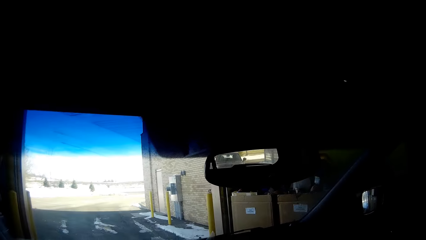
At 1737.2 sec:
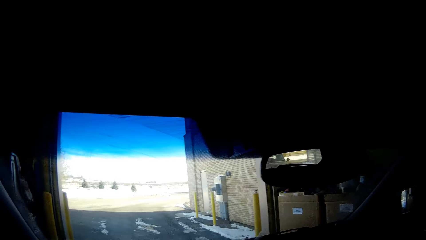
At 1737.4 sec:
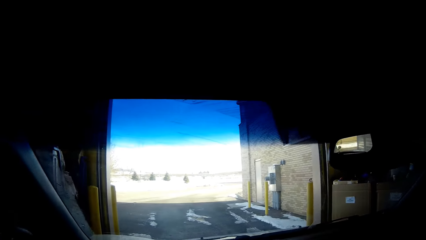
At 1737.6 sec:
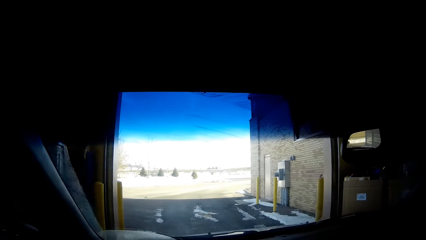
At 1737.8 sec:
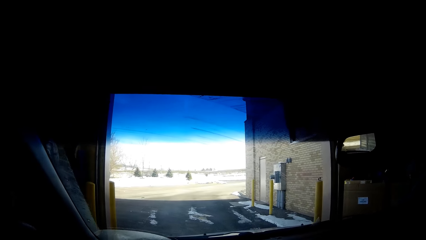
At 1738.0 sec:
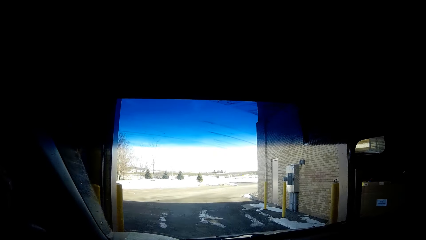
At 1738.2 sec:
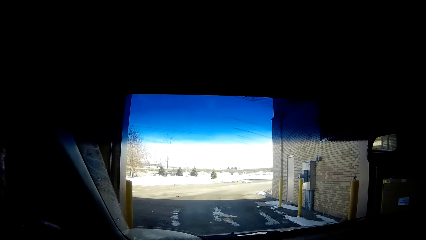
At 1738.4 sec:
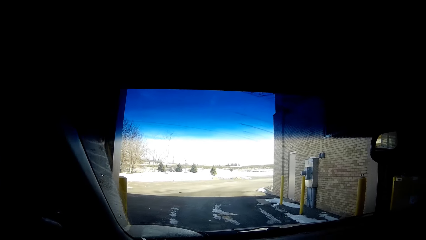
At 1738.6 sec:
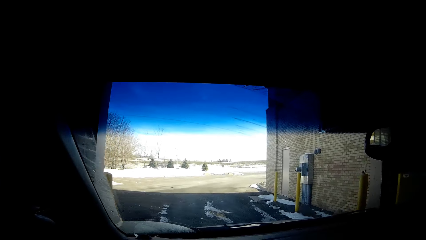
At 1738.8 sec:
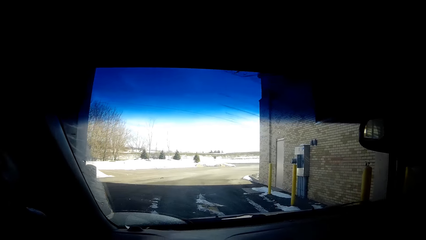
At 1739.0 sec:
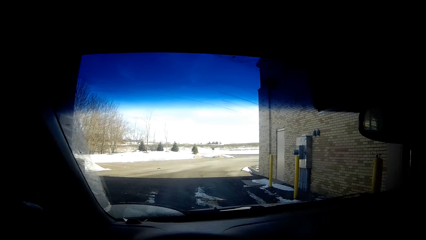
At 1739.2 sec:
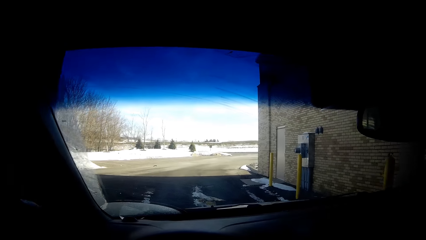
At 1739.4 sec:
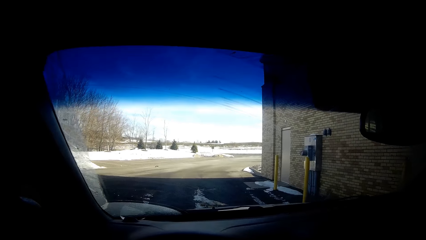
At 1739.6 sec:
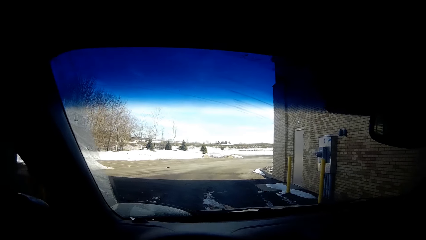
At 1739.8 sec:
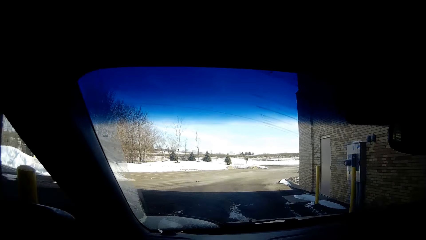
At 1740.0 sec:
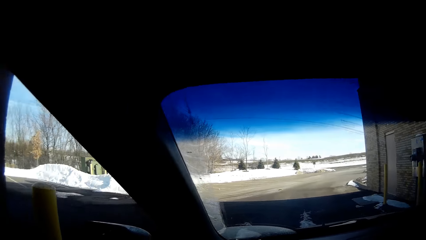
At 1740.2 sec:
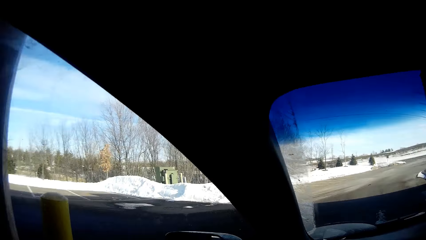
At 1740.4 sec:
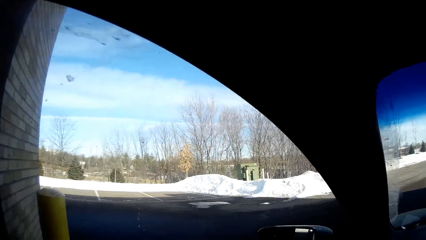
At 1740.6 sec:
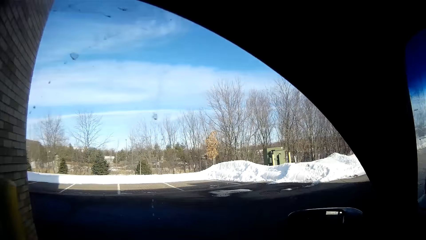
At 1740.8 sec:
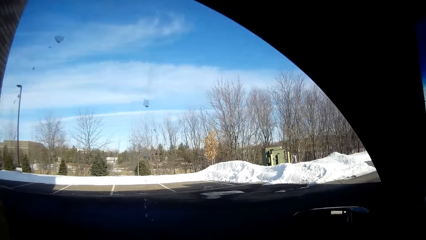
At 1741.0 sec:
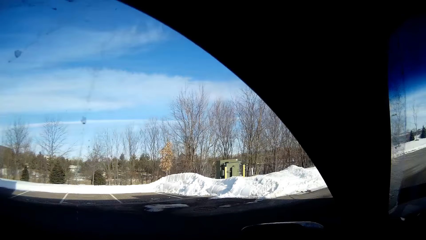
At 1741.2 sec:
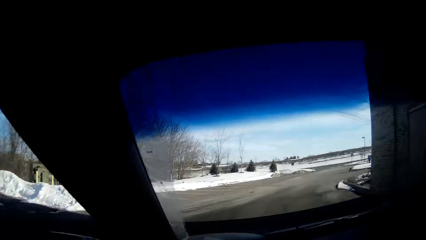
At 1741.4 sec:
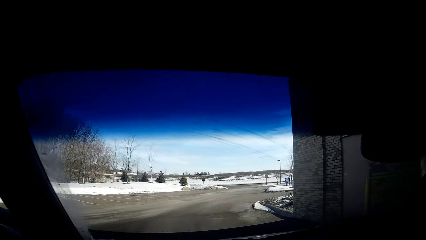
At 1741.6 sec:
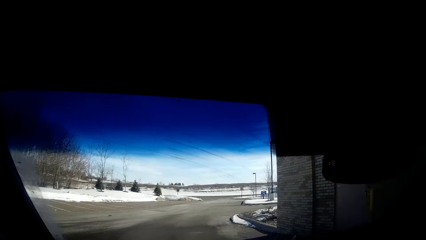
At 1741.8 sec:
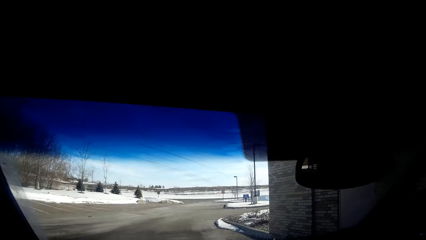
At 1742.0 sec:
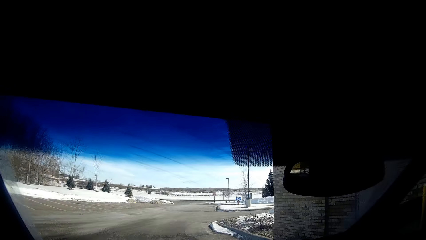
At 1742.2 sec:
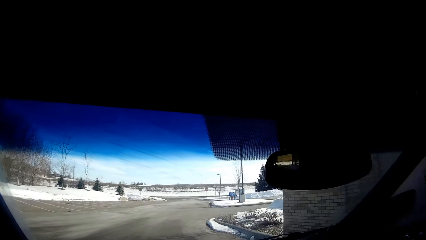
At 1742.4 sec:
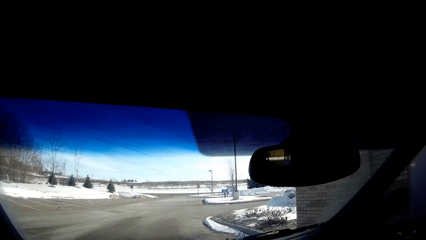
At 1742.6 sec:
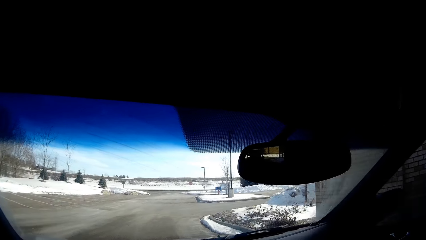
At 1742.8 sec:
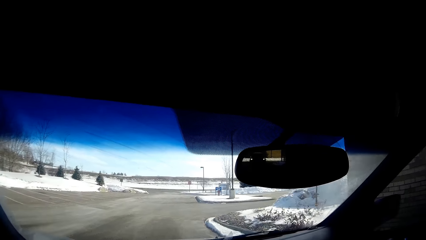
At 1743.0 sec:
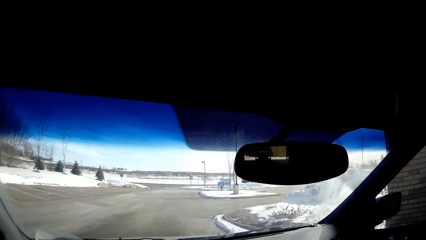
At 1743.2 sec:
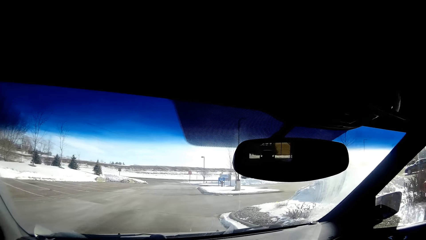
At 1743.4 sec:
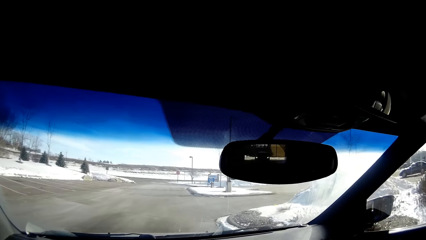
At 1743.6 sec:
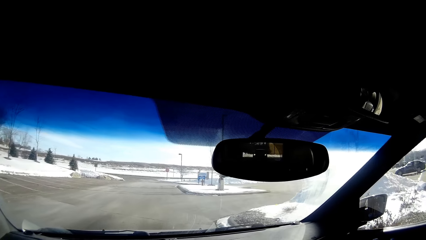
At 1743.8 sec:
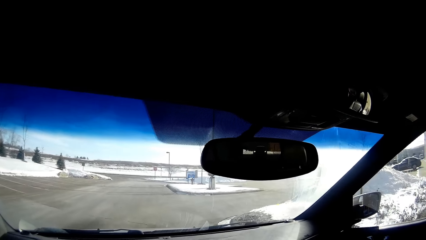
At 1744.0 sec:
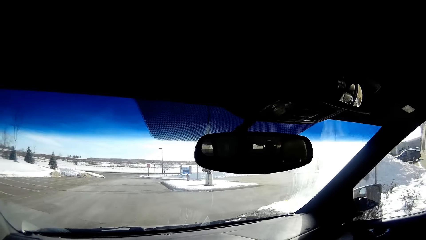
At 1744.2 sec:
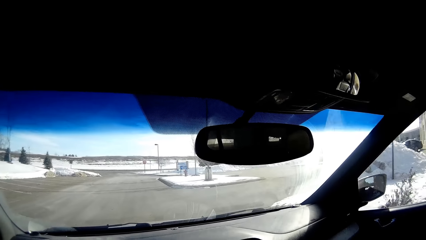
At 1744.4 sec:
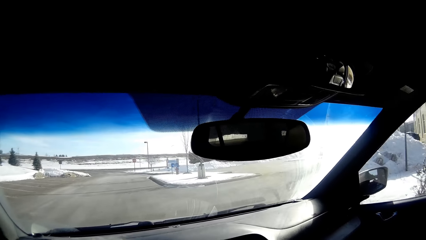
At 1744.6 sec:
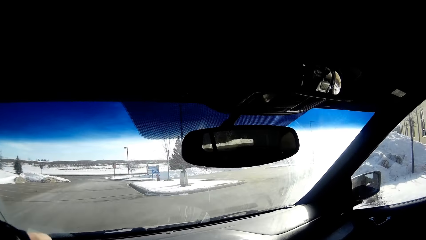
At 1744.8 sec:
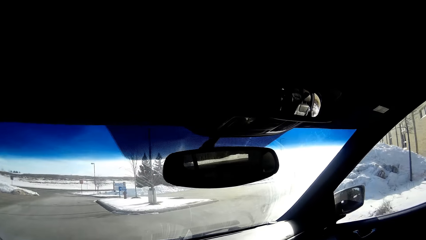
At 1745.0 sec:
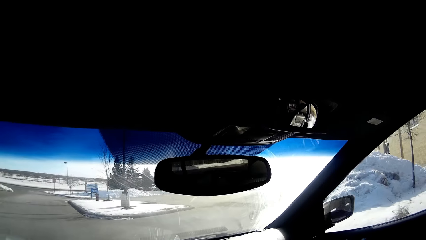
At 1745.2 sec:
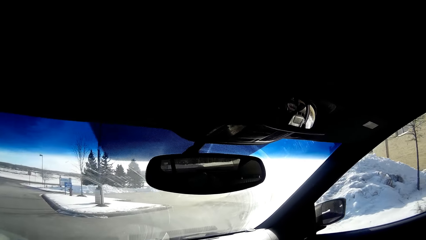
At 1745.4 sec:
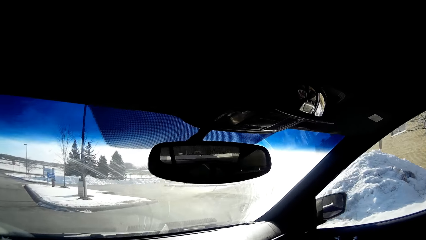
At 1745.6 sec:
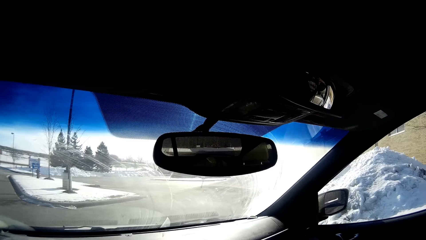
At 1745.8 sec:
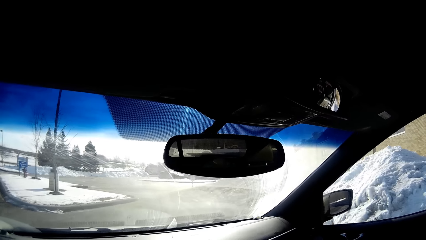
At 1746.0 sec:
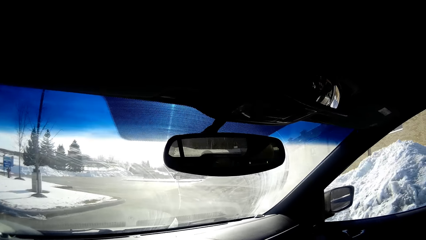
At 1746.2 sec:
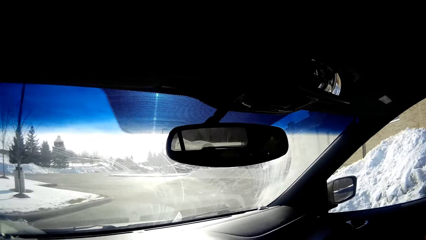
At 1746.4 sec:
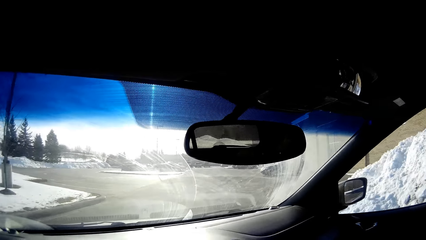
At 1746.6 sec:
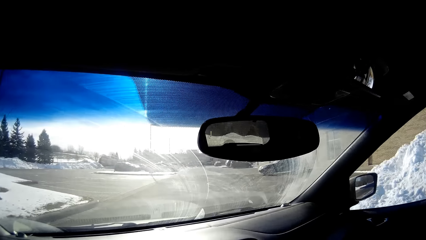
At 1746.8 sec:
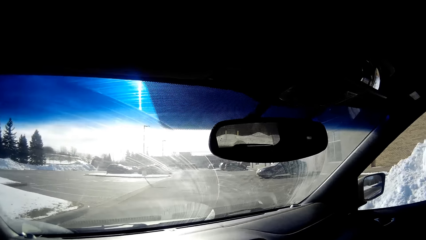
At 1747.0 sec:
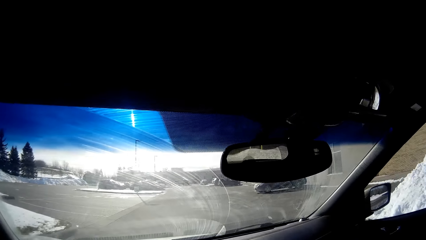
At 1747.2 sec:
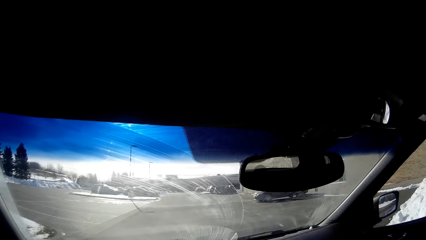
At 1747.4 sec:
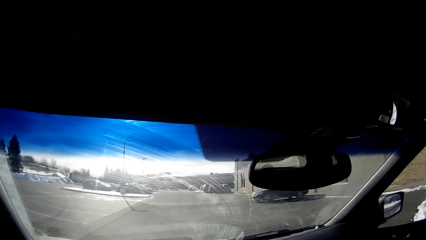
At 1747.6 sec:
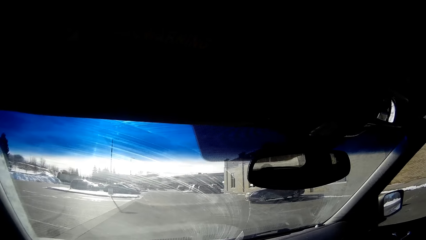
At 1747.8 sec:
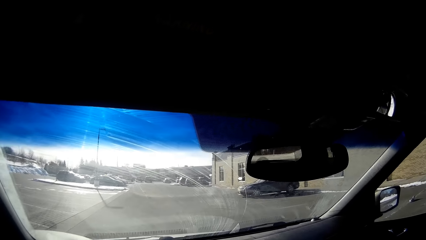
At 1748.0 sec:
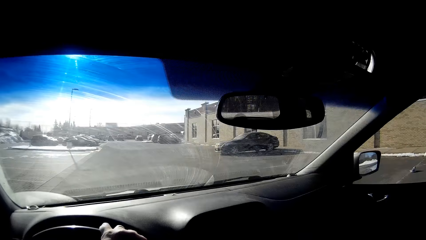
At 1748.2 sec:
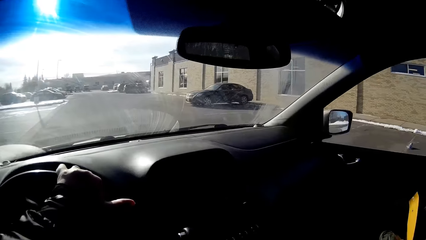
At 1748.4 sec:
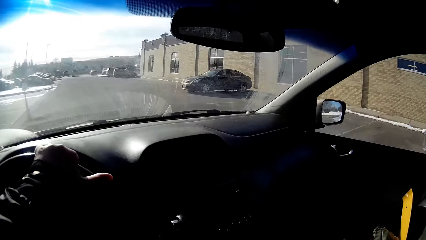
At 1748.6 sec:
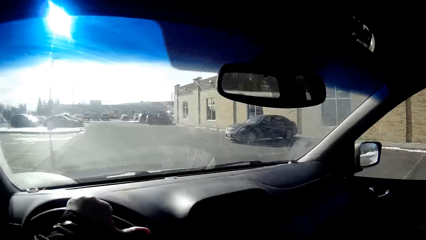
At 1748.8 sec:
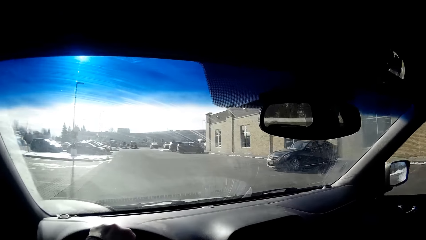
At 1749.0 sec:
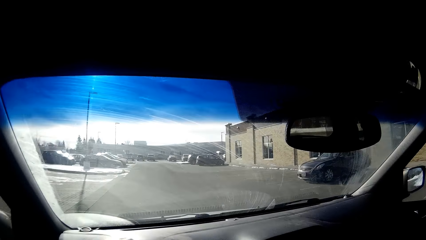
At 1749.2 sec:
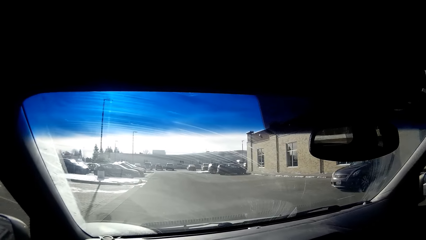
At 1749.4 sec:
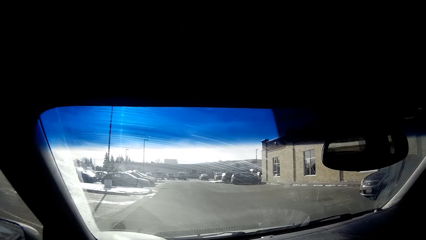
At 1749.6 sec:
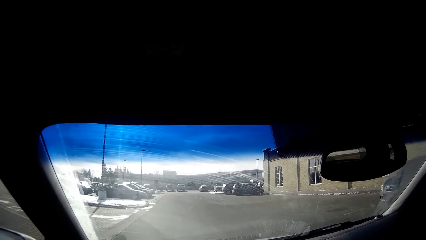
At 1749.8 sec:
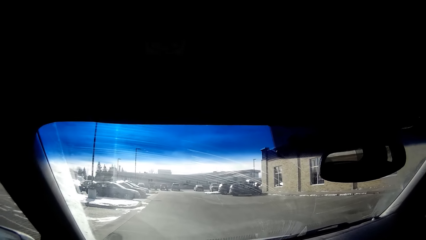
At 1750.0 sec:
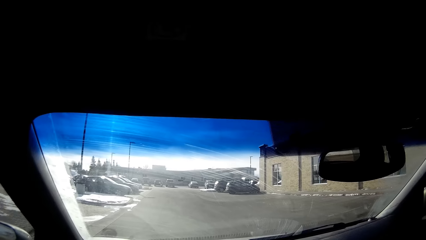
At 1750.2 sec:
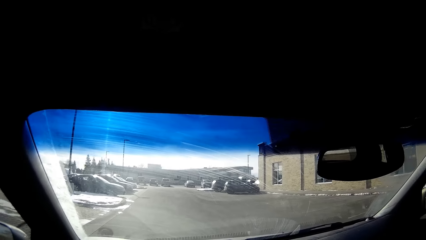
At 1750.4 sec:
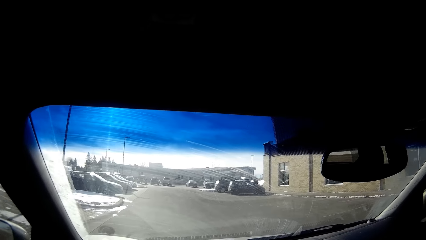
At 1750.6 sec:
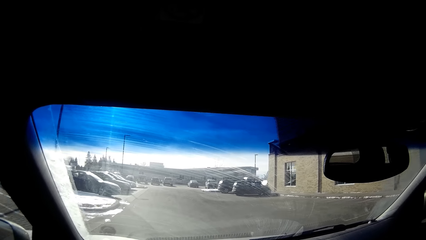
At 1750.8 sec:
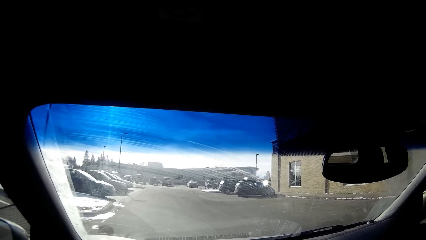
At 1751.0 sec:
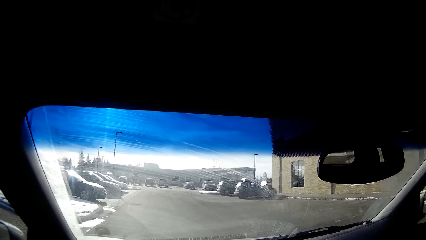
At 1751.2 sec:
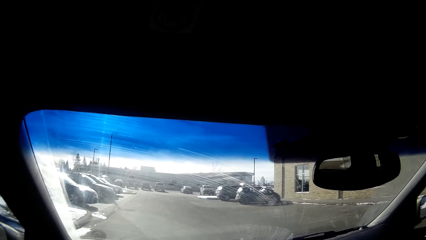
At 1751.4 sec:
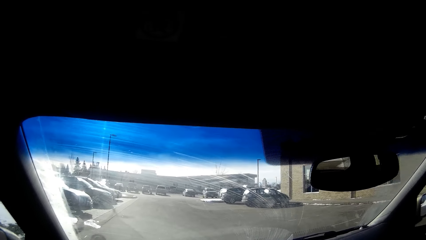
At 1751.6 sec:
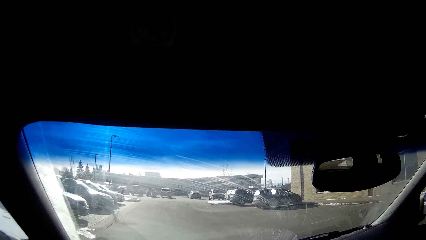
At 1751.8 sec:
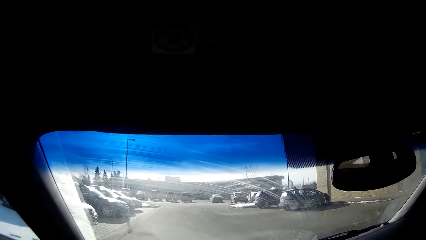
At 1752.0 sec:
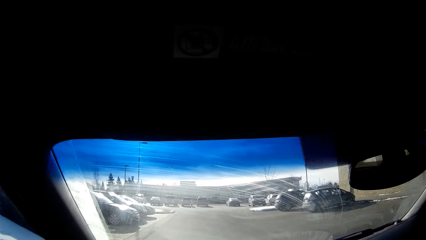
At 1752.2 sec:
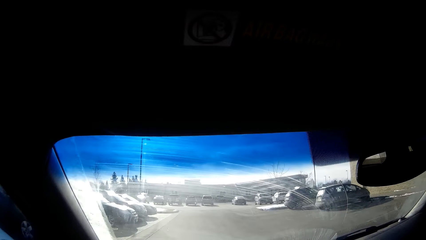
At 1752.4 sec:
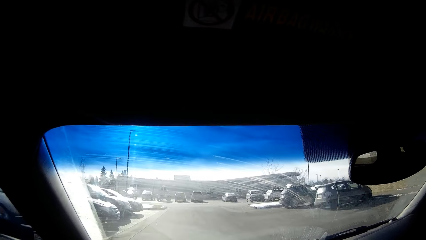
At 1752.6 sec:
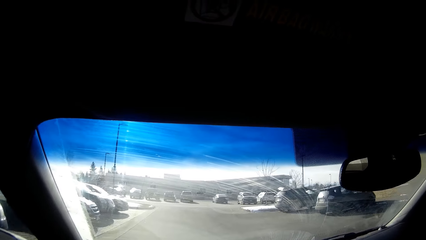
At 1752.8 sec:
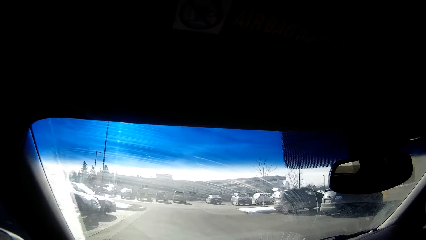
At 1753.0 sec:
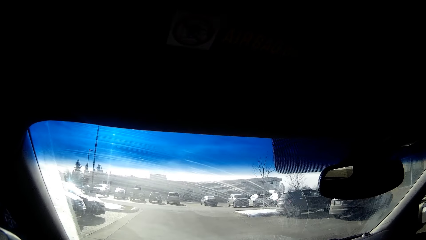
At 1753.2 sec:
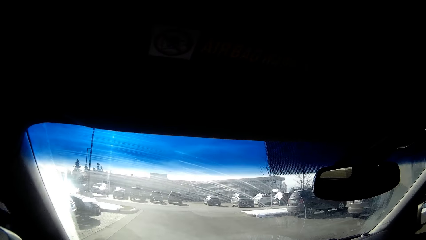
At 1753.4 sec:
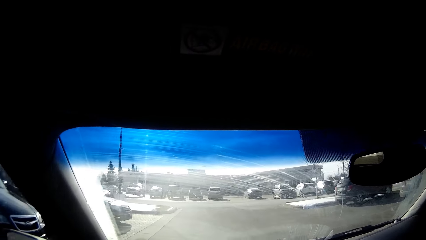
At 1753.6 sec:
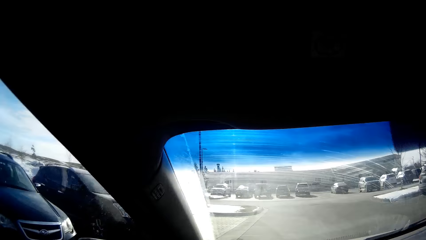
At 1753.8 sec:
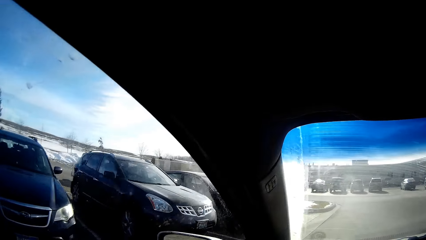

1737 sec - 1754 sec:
The camera wearer drives the car forward on the road. They drive past the corner. They drive the car forward on the road.
